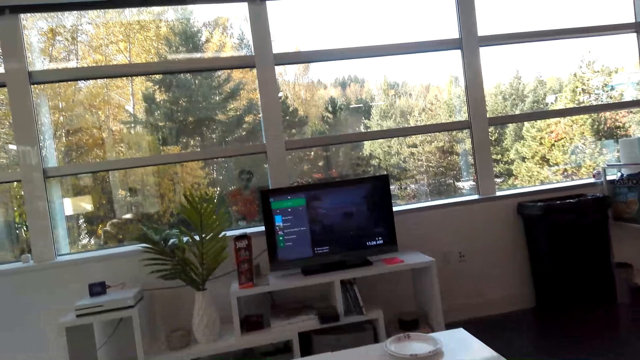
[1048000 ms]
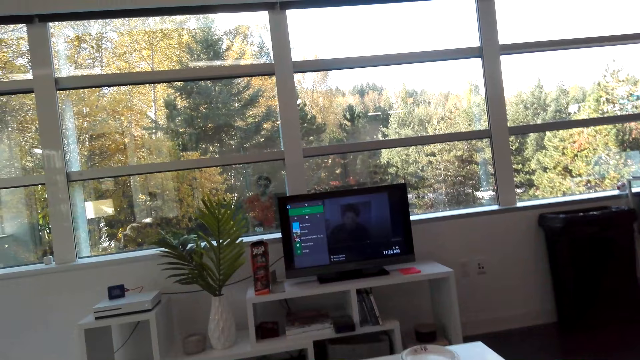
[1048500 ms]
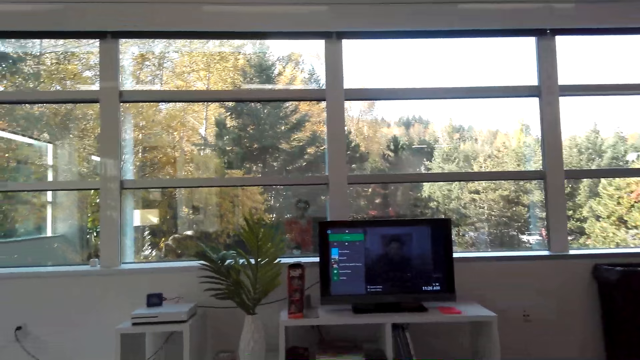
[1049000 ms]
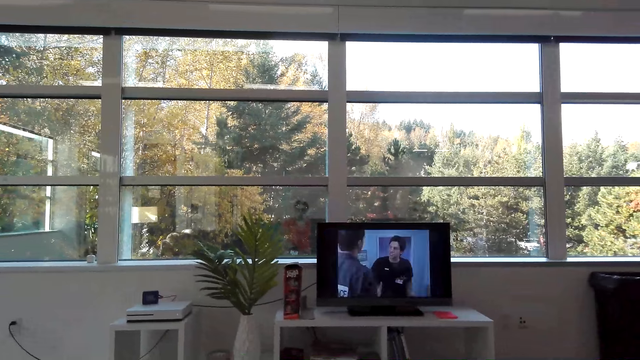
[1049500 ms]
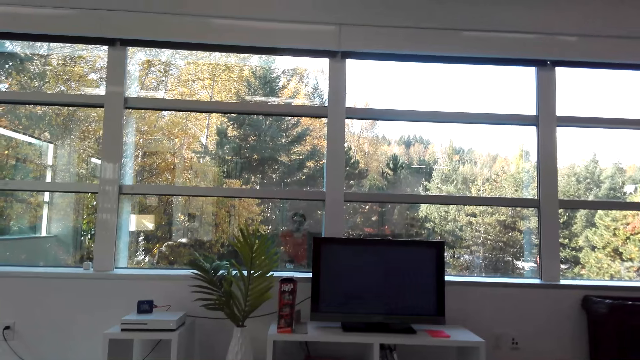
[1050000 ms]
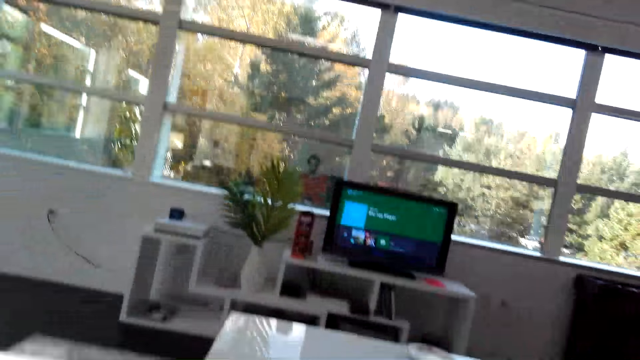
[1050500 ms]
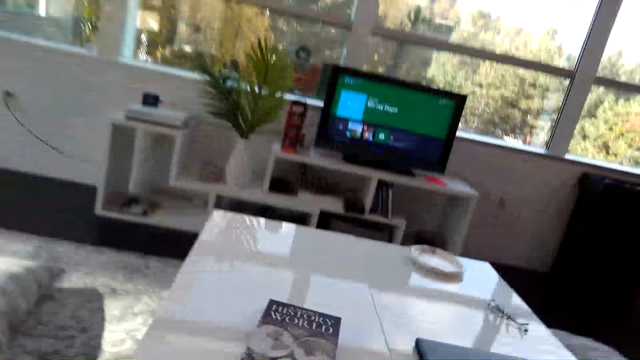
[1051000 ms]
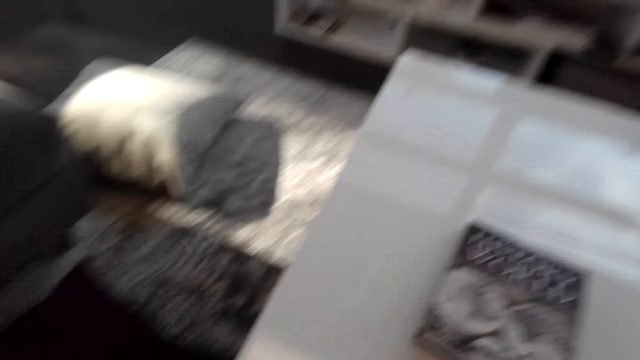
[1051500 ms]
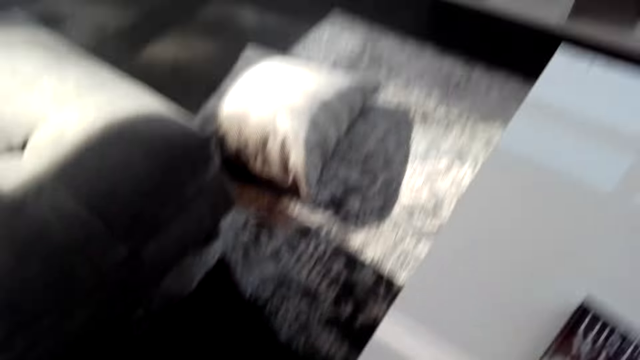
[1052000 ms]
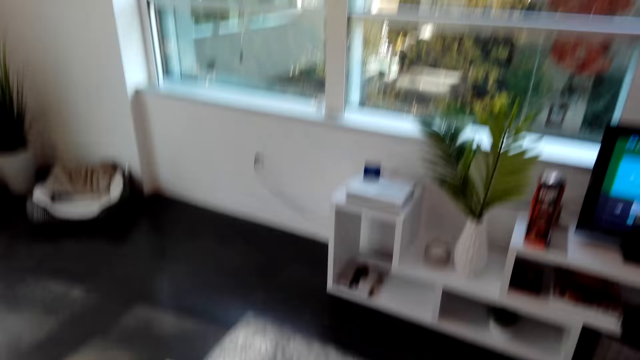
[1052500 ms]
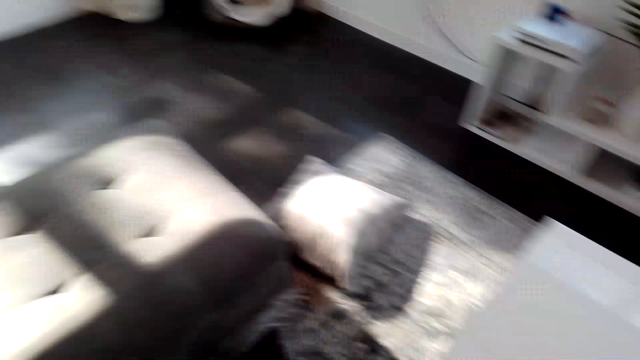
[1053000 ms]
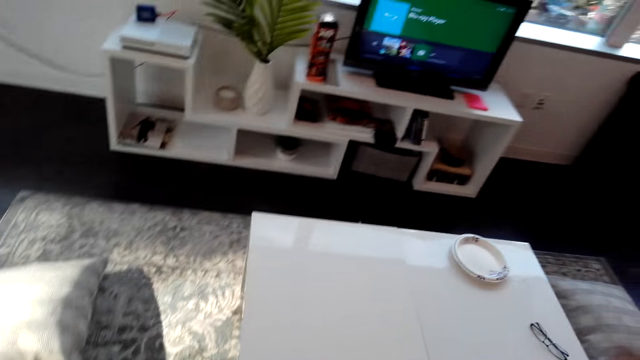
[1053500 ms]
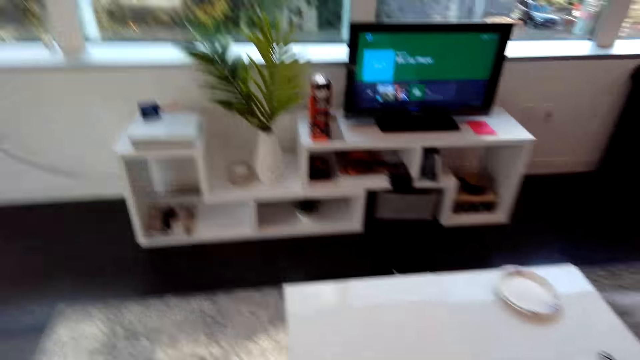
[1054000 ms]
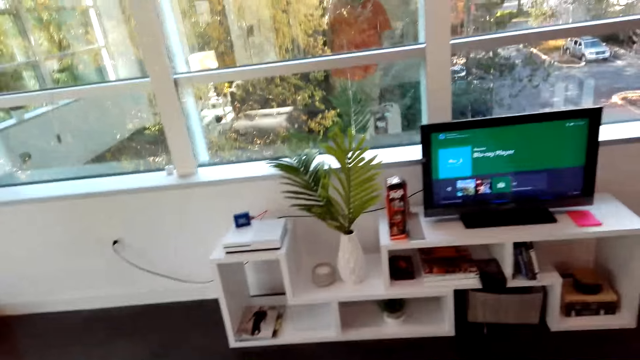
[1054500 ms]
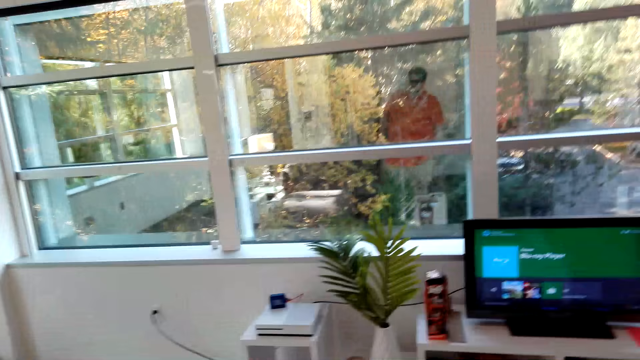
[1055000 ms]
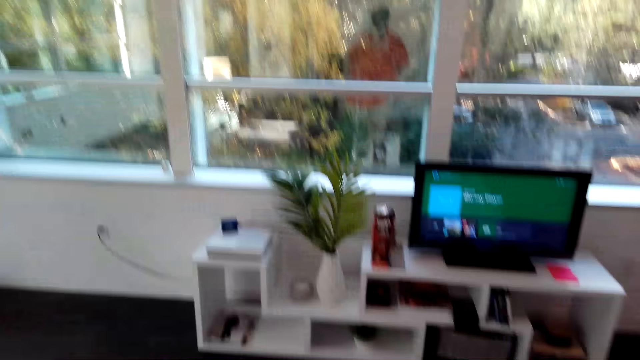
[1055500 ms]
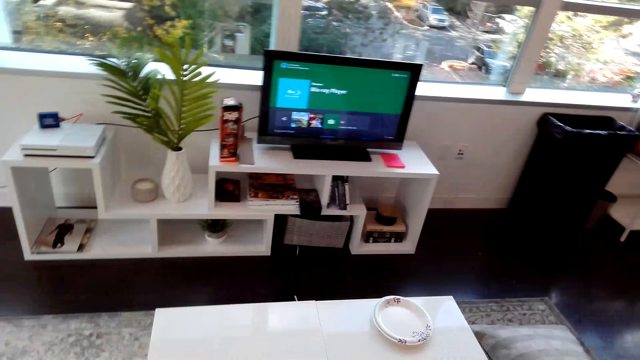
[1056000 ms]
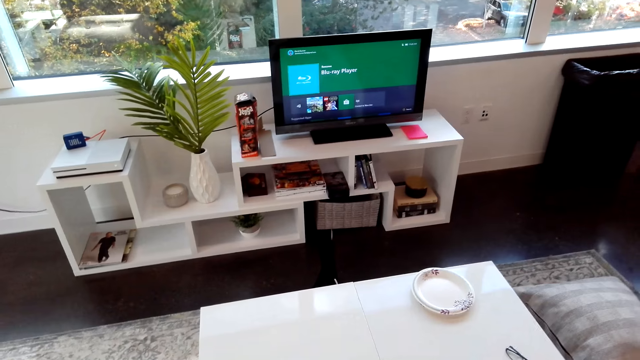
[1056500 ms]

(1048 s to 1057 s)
The camera wearer stands up.

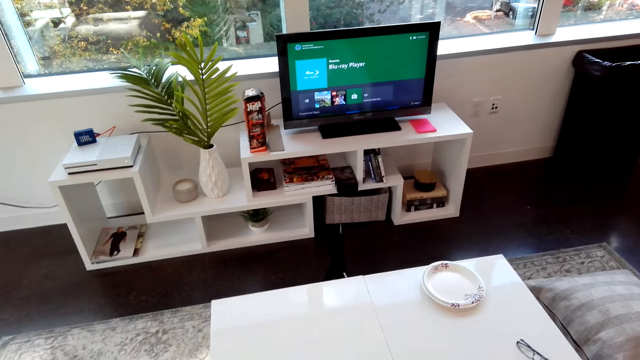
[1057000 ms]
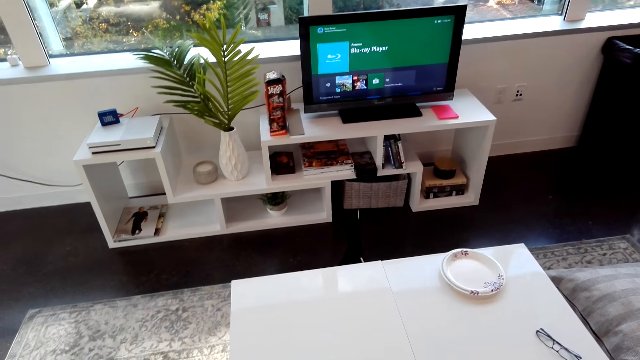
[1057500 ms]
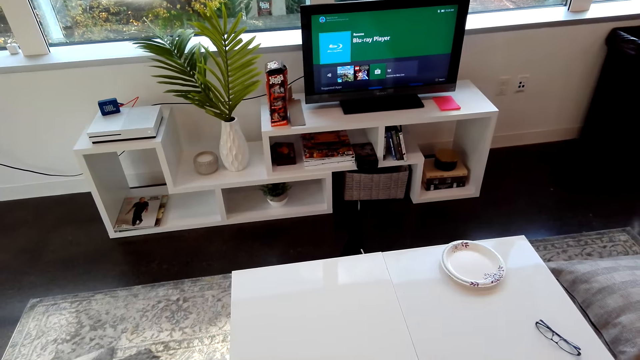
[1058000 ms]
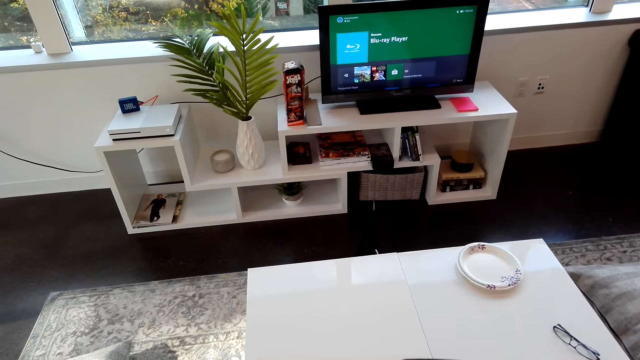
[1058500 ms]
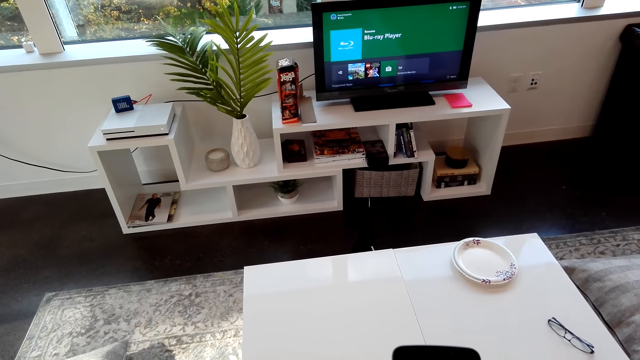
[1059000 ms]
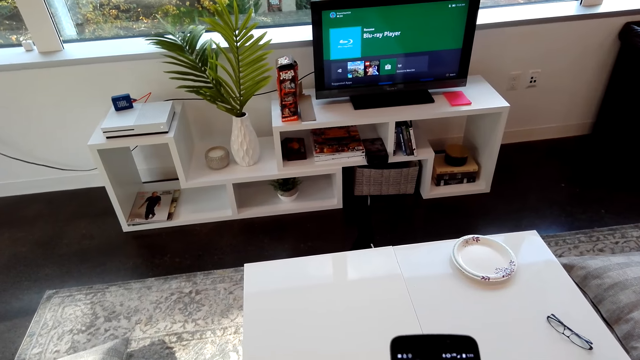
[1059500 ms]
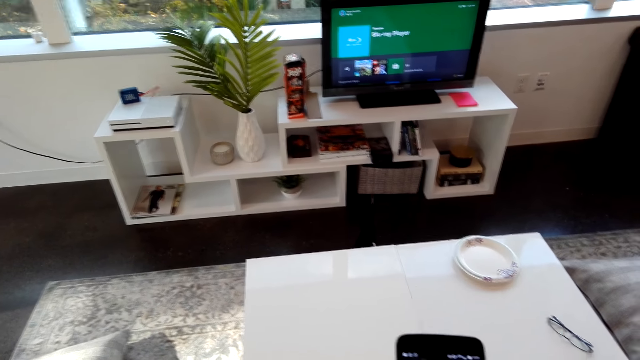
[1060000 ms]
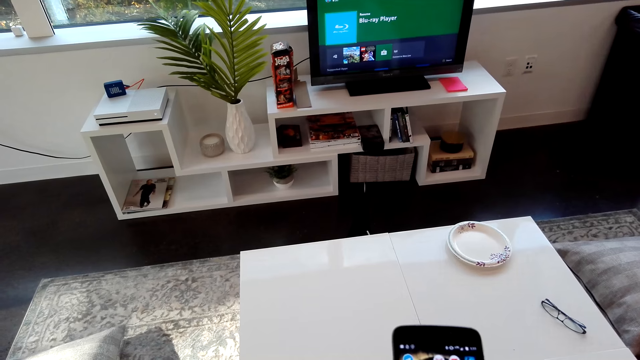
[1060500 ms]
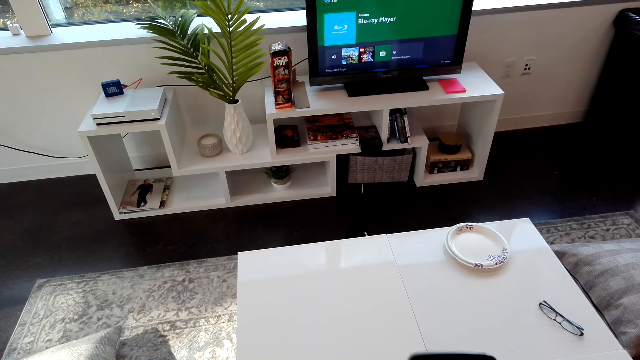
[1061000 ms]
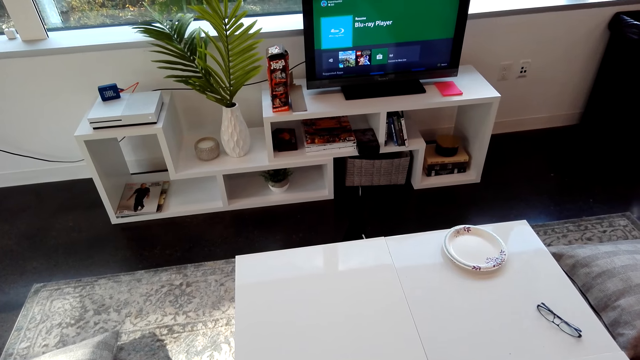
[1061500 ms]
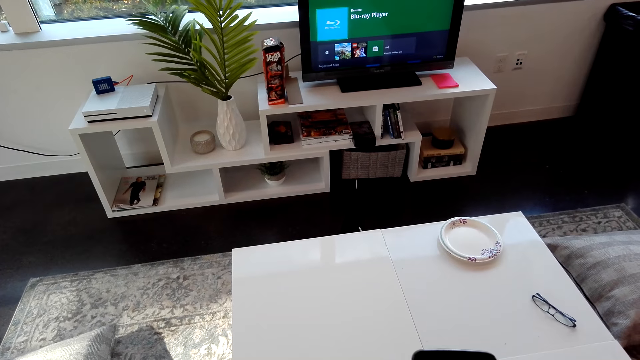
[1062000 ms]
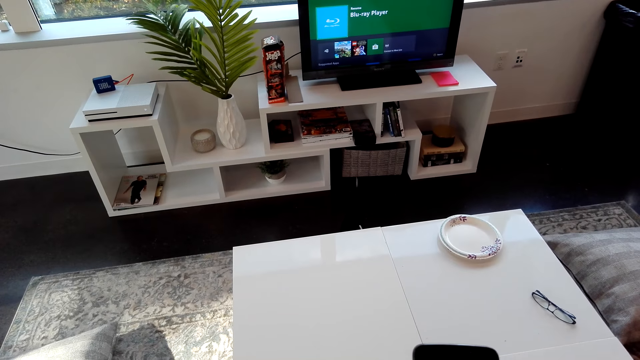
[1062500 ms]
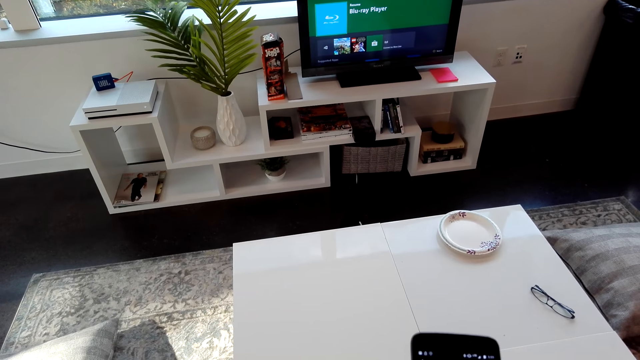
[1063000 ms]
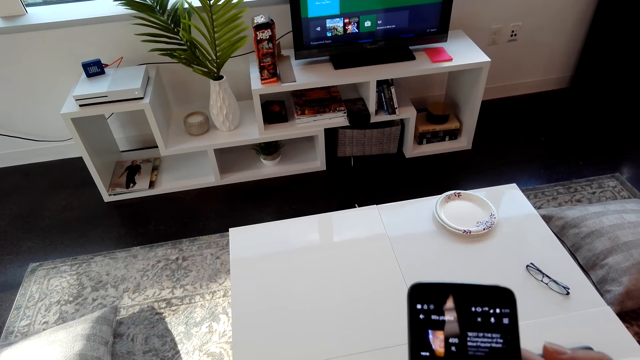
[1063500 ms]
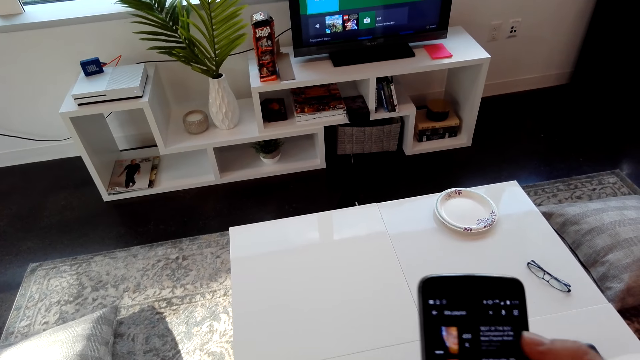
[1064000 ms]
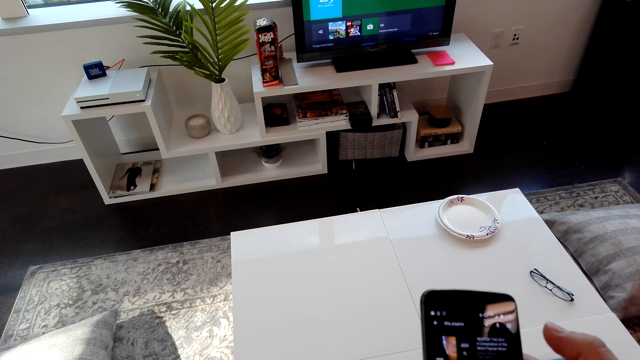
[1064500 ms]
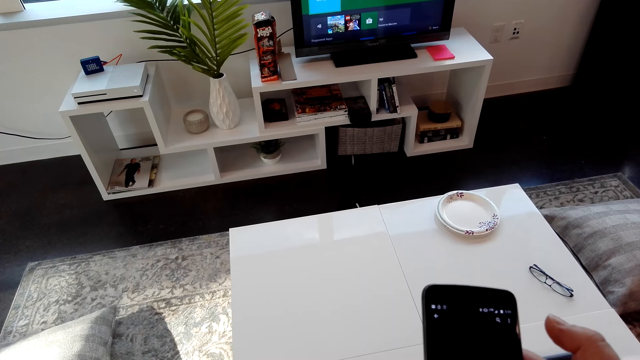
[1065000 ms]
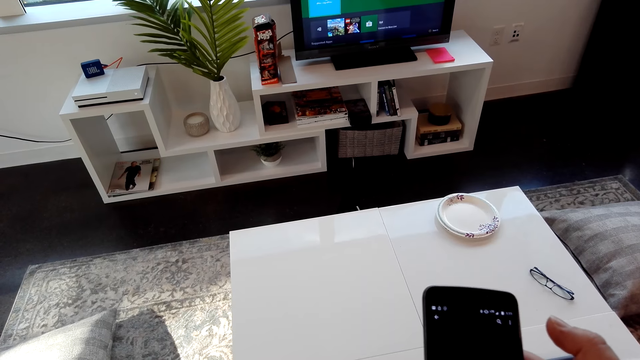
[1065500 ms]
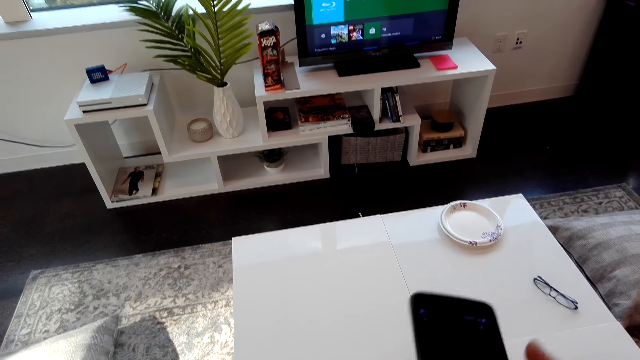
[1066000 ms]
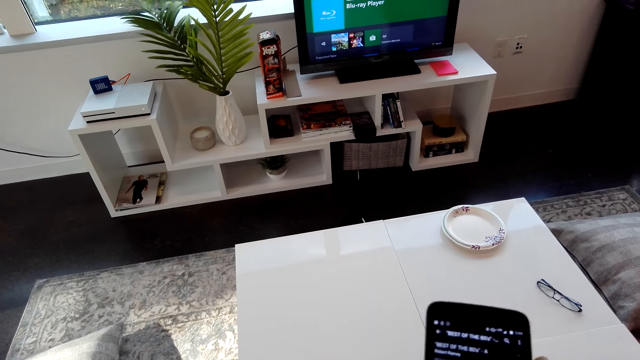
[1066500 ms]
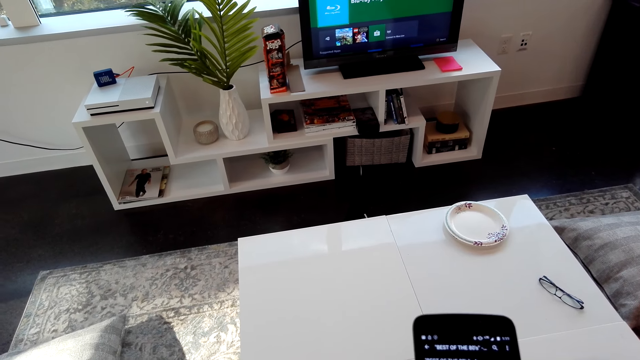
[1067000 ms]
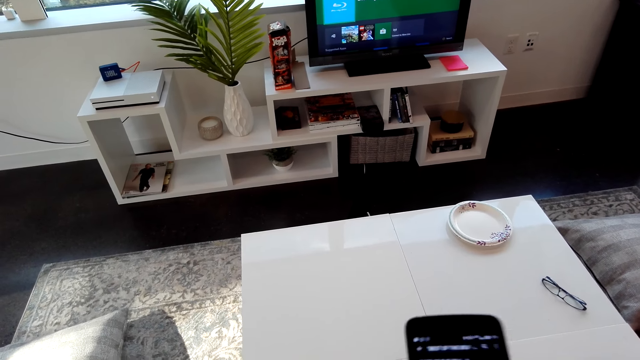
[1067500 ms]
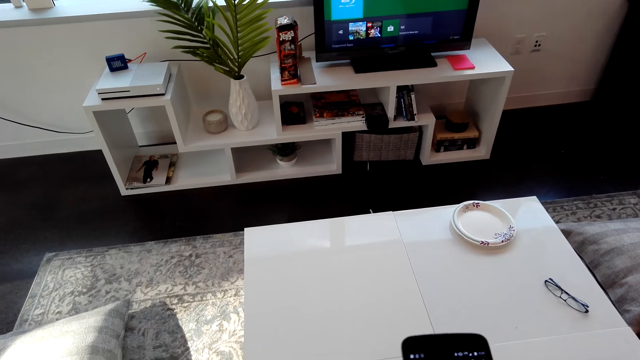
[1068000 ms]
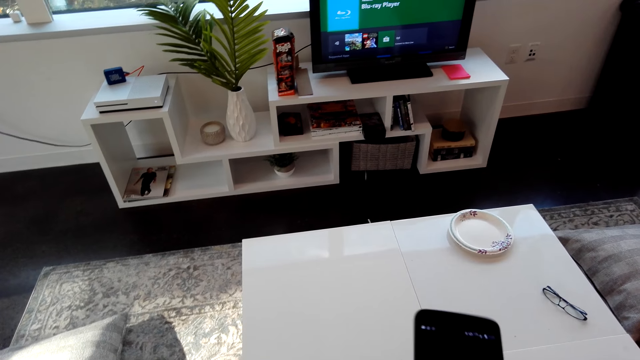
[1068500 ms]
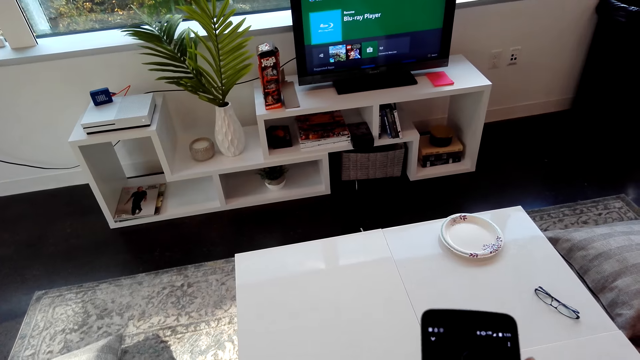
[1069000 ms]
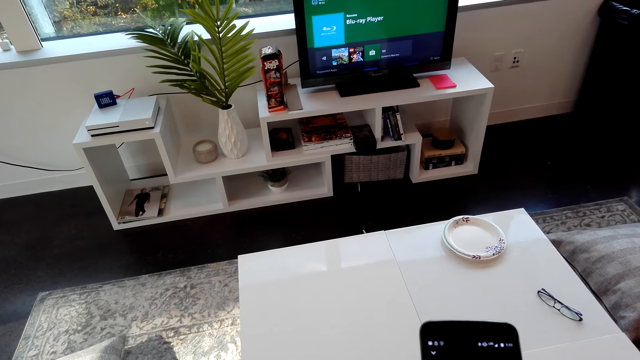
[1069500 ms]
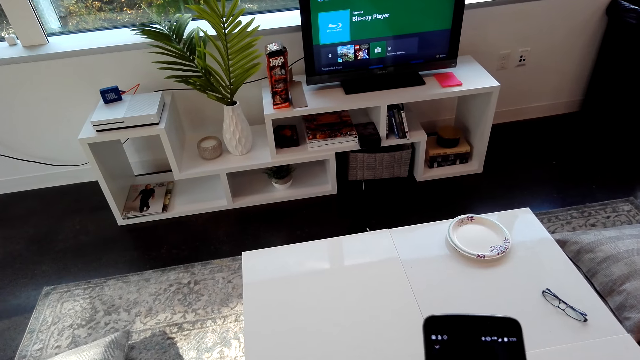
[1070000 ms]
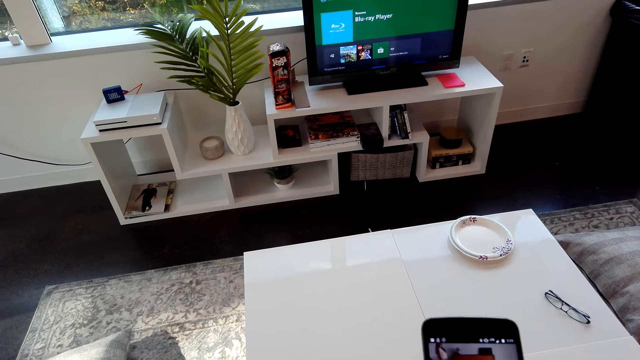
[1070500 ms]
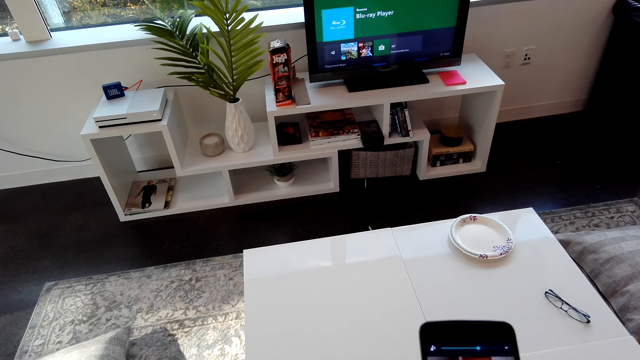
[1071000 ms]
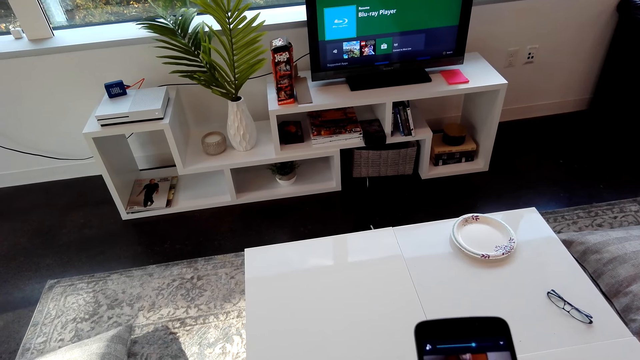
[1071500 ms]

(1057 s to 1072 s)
The camera wearer operates the cellphone.
